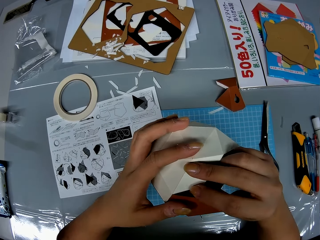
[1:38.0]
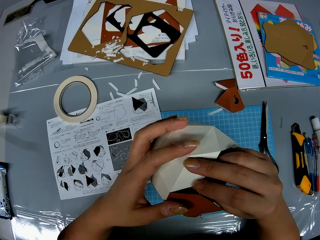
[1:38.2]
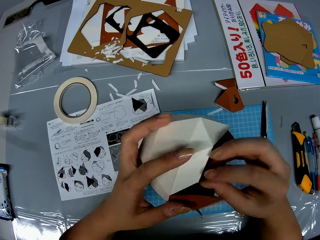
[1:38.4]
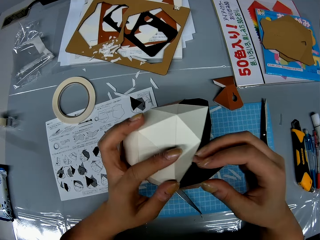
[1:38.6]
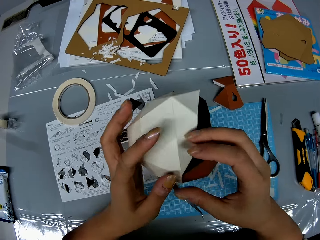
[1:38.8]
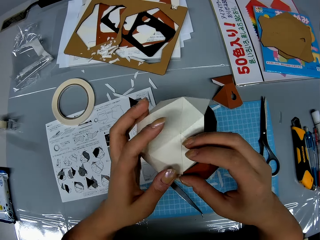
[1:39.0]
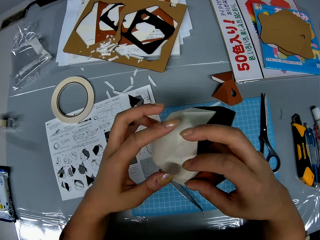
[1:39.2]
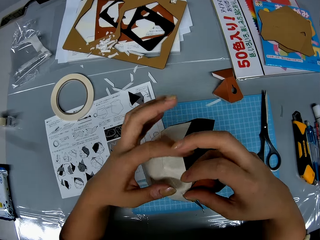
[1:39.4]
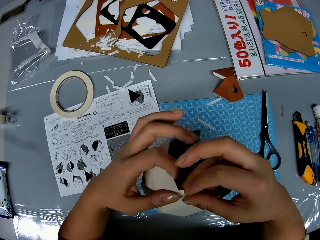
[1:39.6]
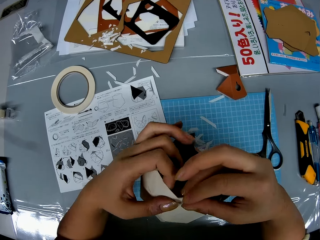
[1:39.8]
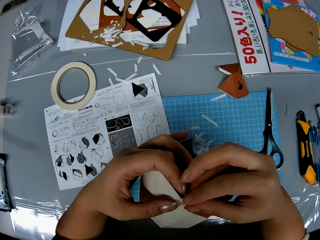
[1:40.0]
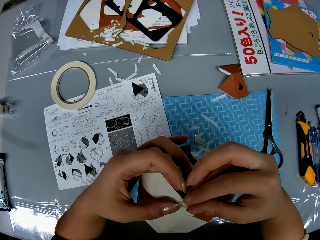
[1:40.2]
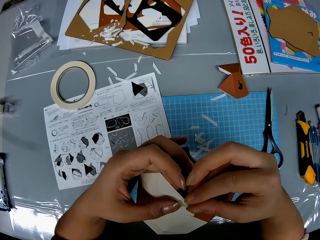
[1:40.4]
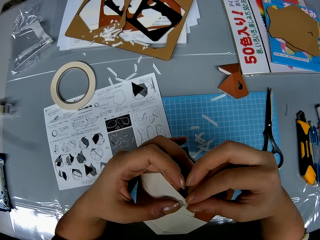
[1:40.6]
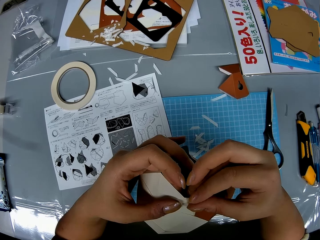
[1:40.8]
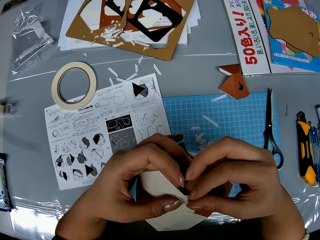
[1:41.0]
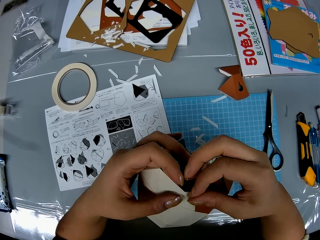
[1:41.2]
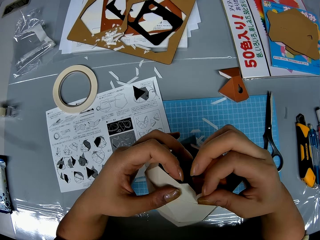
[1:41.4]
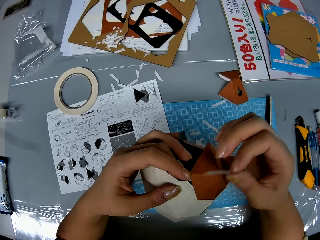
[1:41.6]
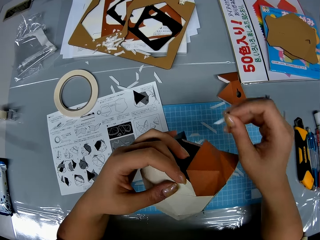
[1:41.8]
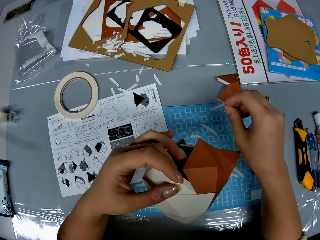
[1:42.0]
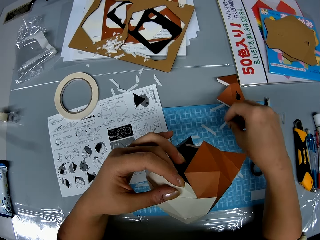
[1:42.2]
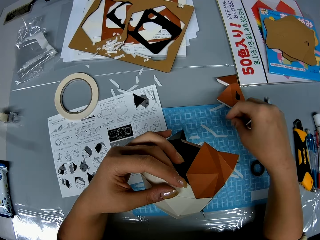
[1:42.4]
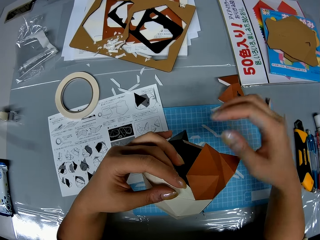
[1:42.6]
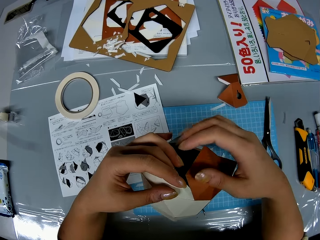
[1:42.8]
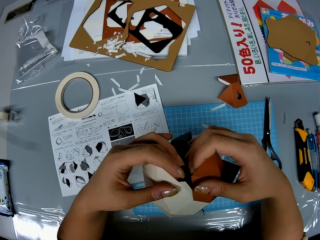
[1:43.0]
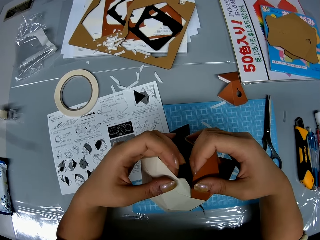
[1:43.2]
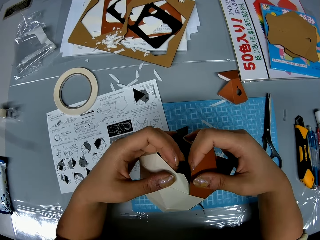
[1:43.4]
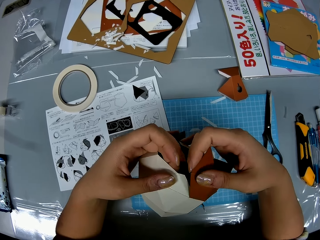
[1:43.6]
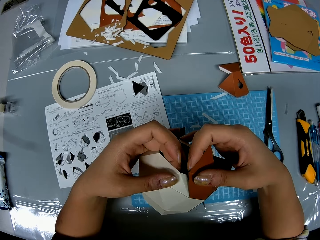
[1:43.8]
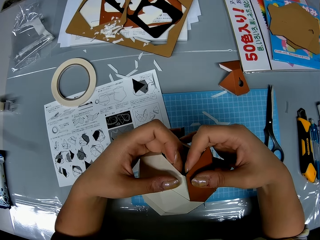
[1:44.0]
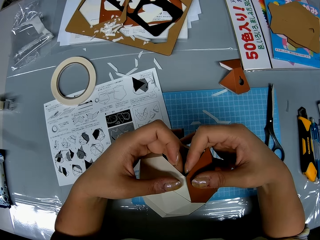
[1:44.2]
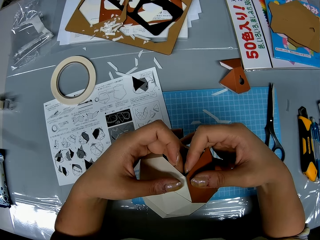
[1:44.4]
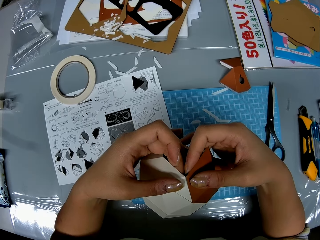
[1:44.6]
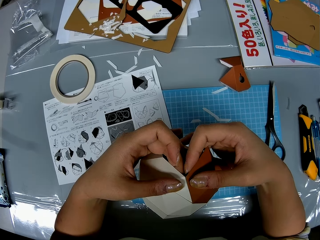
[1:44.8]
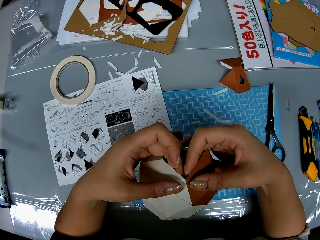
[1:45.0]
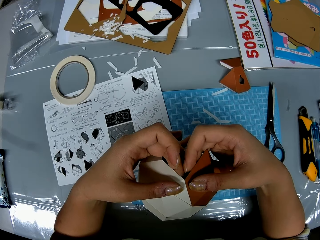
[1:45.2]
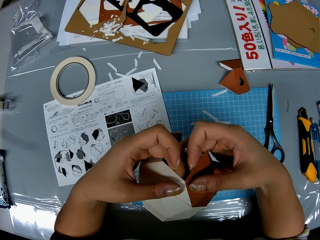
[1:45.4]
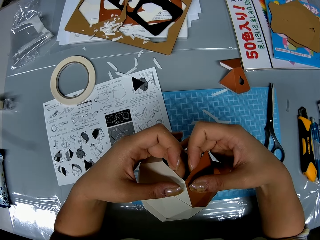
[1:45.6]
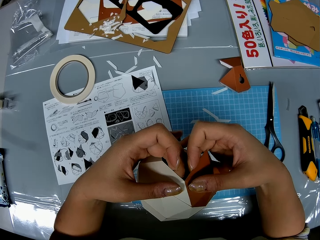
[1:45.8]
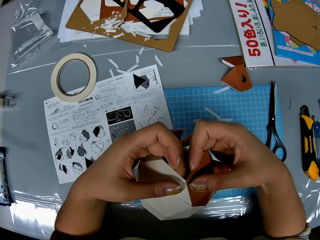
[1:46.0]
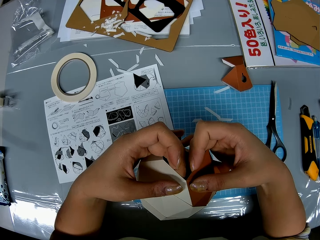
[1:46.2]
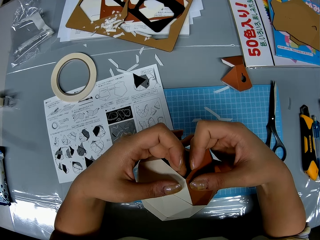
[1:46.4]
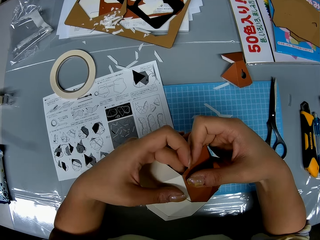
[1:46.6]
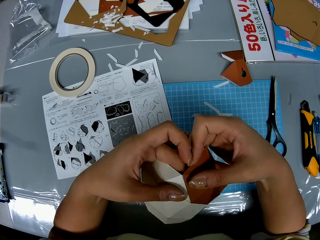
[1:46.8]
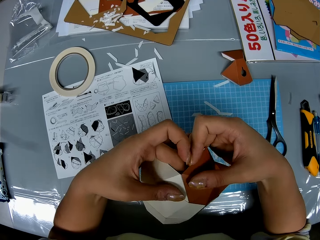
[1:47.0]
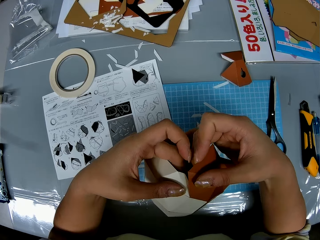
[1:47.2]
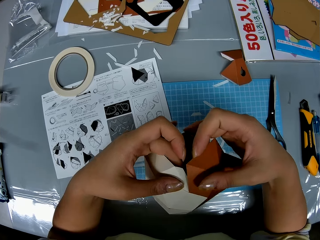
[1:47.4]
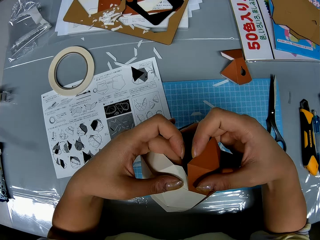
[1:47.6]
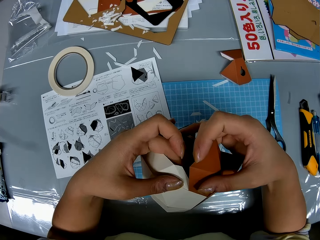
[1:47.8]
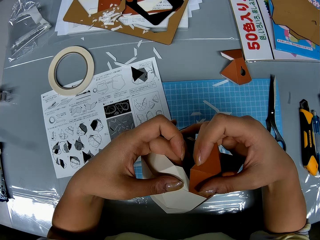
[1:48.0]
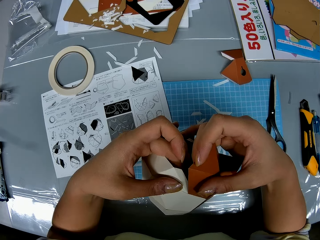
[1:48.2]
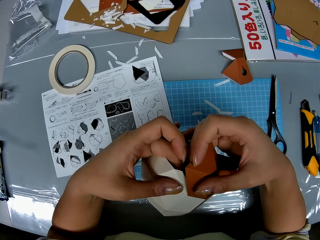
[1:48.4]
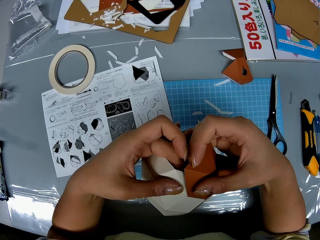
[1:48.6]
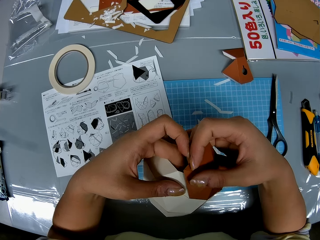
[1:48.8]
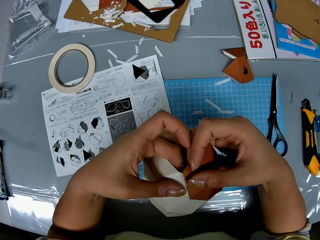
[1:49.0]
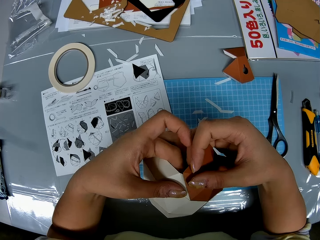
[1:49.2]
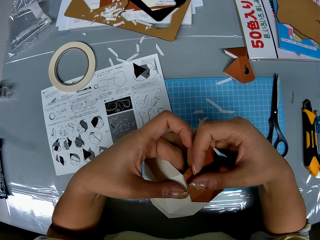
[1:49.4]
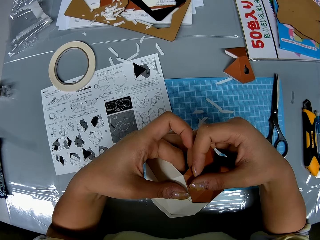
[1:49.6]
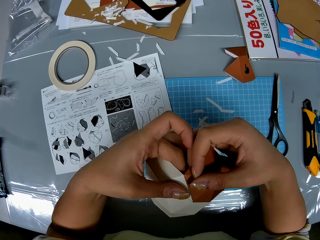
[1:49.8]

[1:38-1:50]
The camera wearer removes the paper. She puts the double sided tape from the paper craft on the table. She adjusts the paper craft in her hands. She fits the model piece on the model.

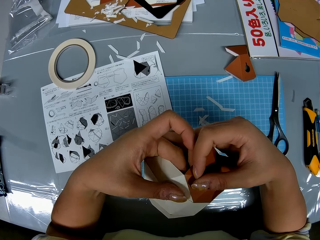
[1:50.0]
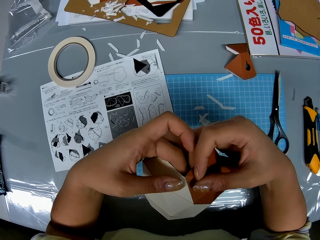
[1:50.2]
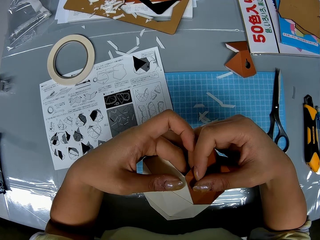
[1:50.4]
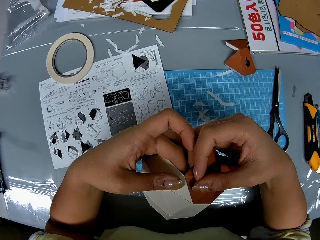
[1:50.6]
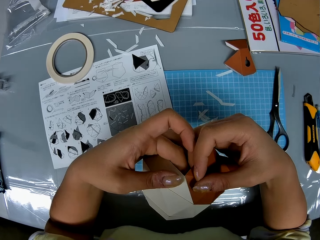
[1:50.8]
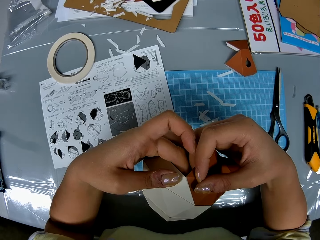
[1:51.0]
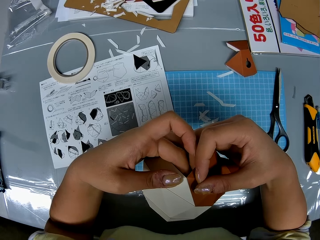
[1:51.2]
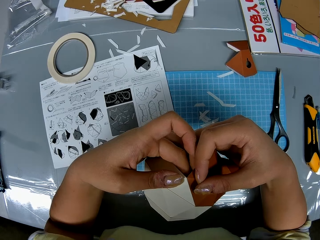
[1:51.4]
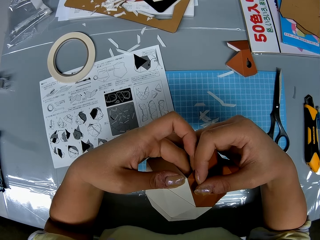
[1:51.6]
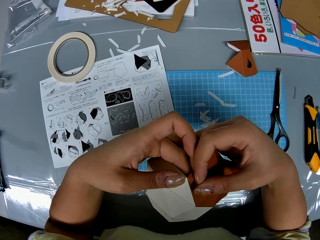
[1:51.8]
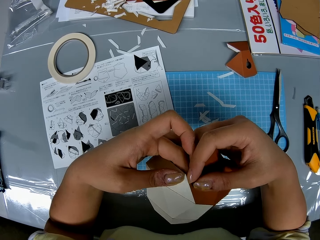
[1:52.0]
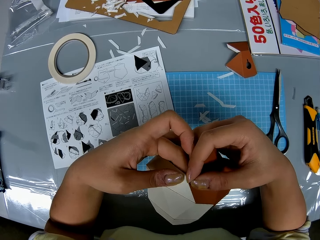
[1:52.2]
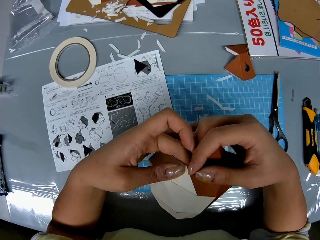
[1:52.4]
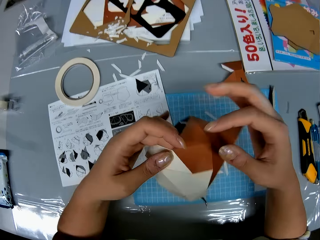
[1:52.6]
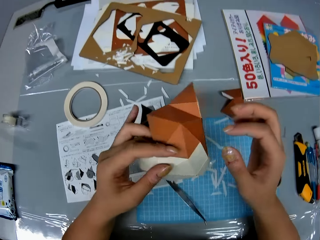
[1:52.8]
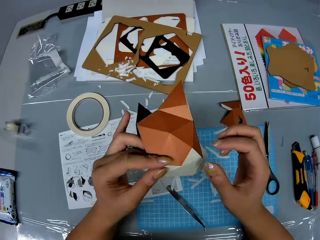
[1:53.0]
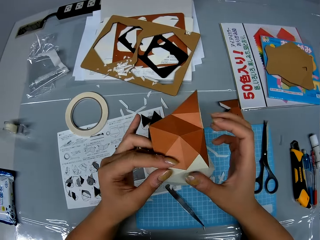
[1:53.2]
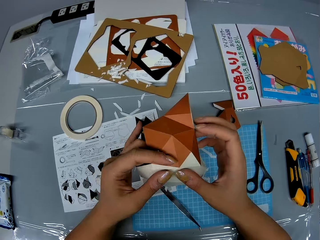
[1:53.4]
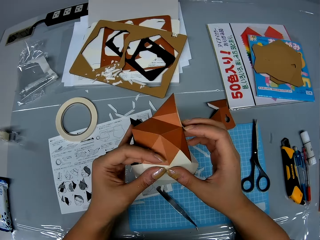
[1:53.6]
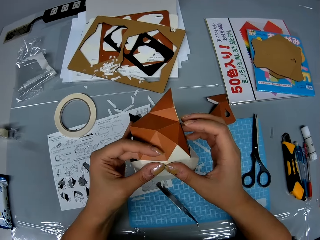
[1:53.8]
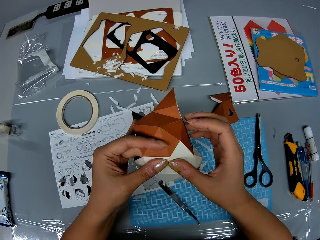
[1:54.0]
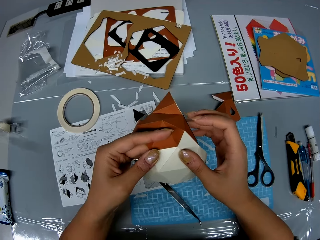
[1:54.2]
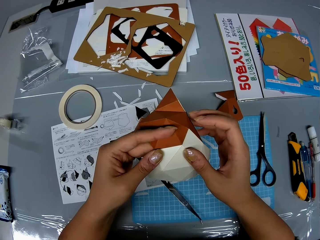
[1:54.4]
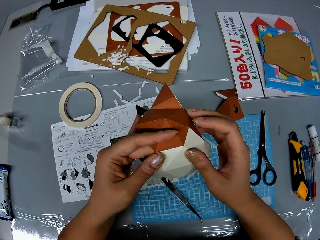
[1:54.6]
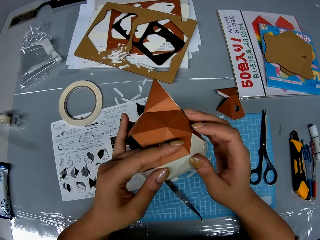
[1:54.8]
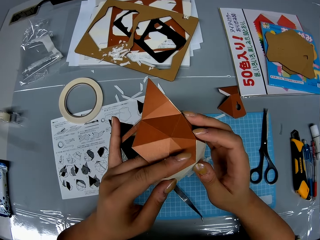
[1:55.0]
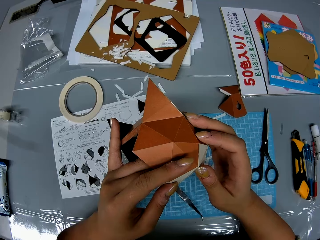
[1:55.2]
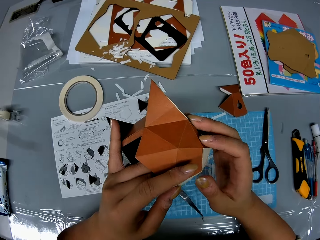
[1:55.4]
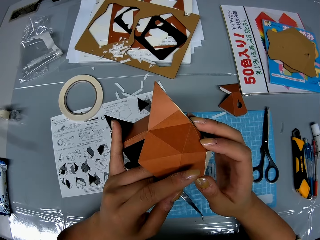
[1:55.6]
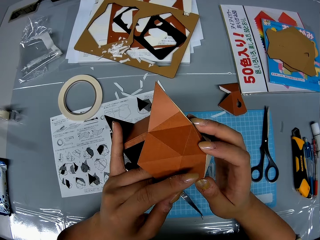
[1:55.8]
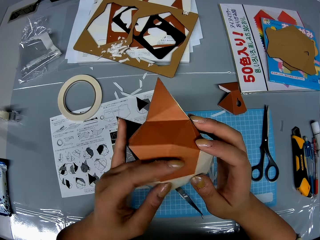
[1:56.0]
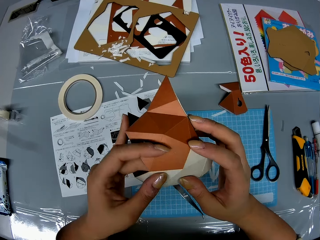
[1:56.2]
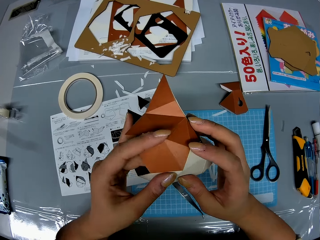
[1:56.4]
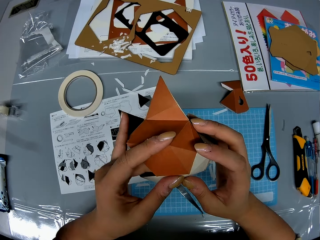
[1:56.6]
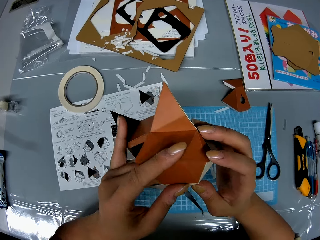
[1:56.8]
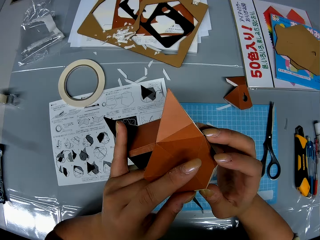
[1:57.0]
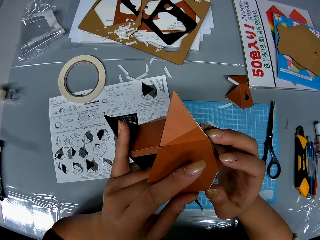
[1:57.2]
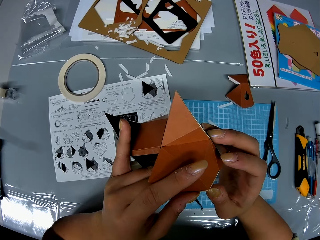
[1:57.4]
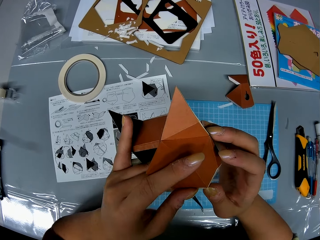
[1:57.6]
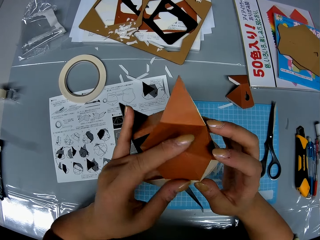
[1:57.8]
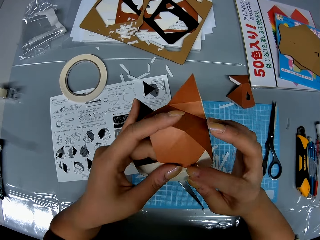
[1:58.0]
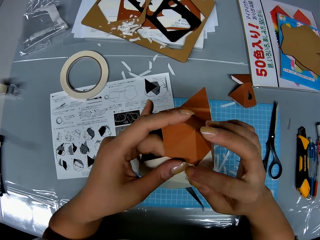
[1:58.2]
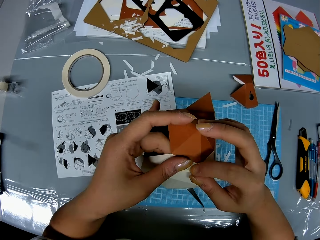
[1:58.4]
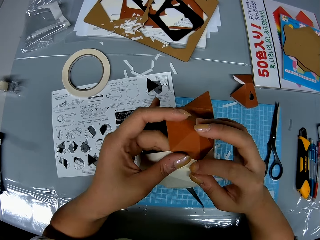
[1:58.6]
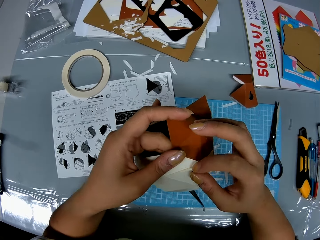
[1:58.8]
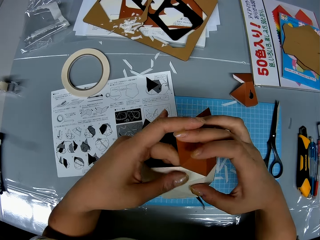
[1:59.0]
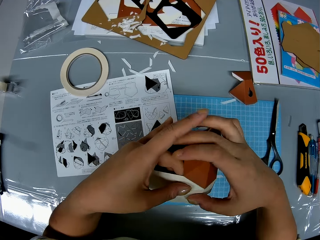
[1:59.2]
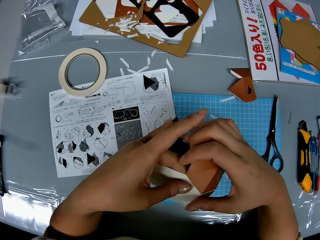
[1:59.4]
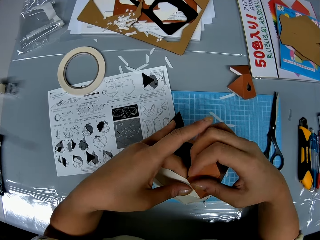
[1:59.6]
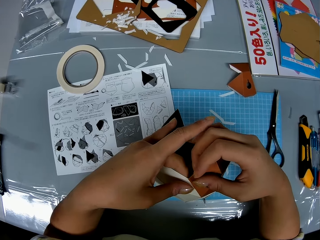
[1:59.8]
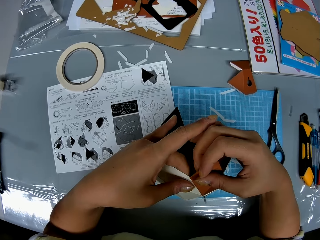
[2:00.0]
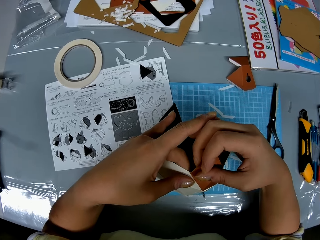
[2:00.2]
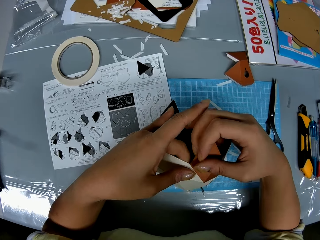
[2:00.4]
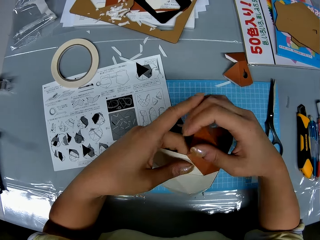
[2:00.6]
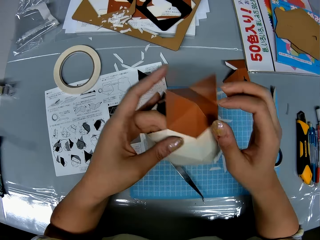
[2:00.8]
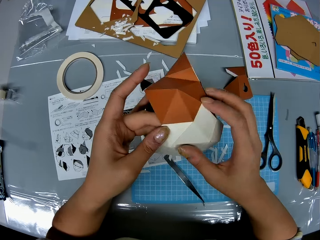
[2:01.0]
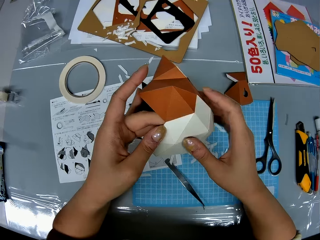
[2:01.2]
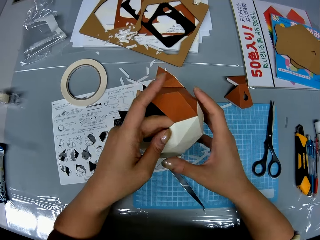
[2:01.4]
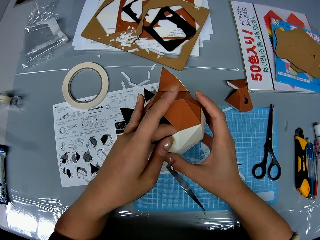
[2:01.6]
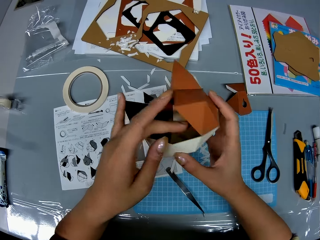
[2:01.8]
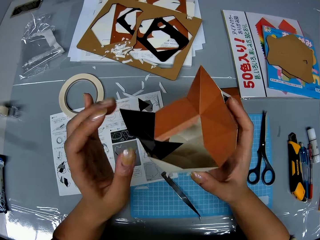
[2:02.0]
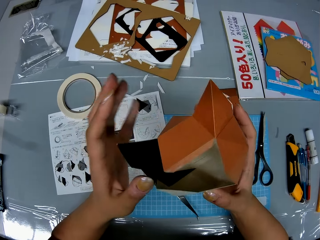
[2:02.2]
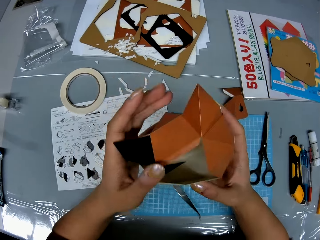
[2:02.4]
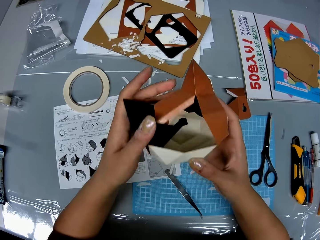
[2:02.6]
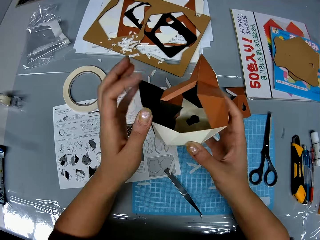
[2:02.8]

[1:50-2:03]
The camera wearer looks at the model.
